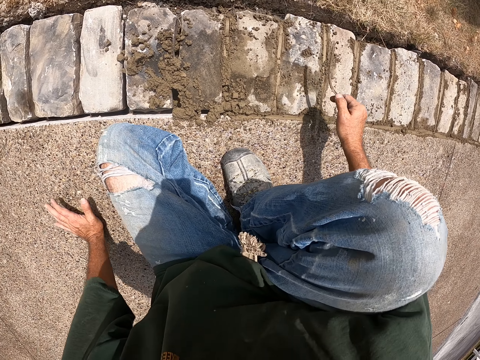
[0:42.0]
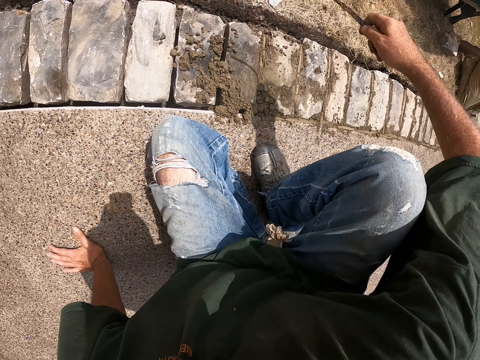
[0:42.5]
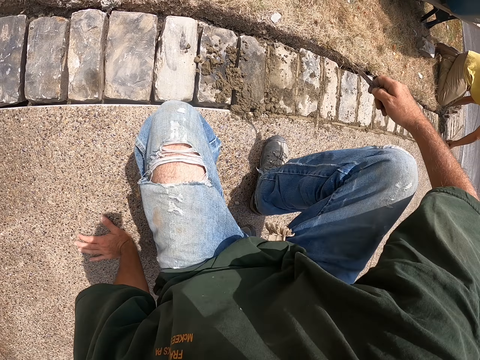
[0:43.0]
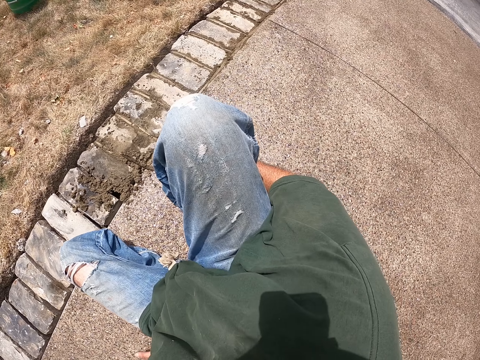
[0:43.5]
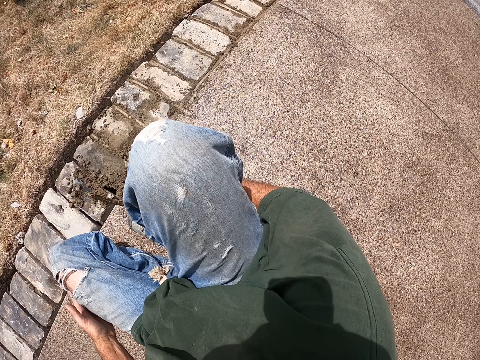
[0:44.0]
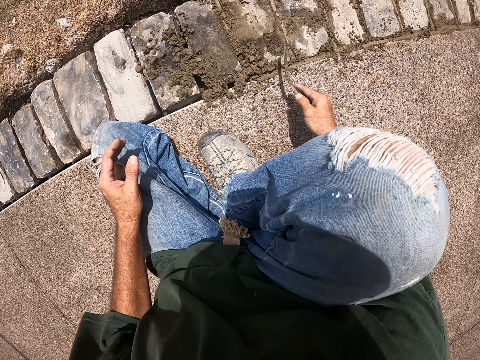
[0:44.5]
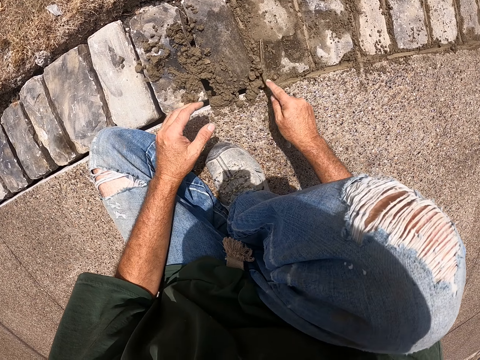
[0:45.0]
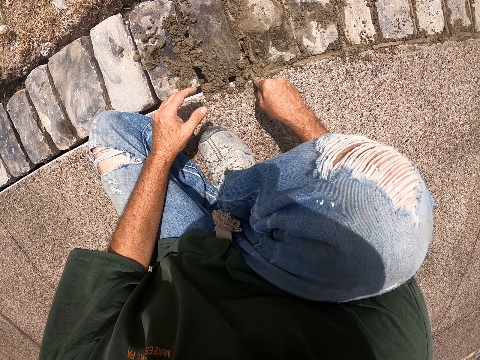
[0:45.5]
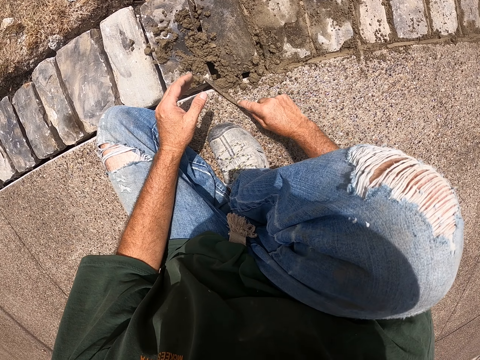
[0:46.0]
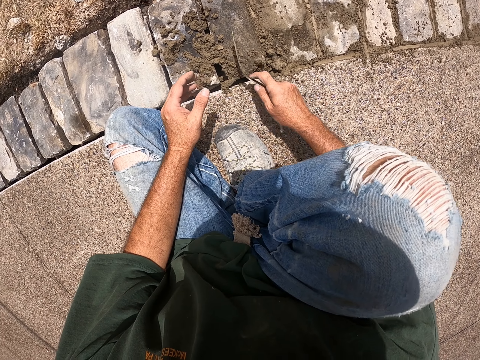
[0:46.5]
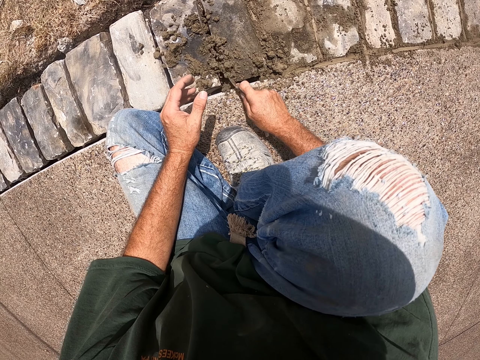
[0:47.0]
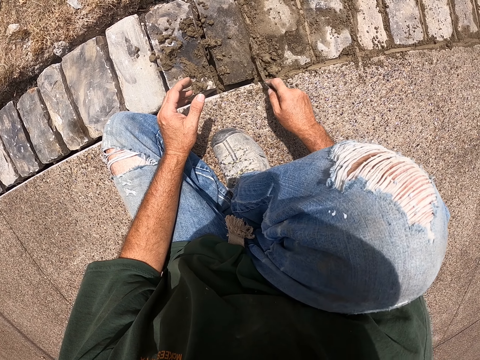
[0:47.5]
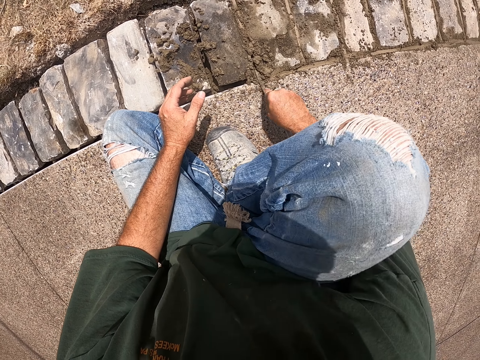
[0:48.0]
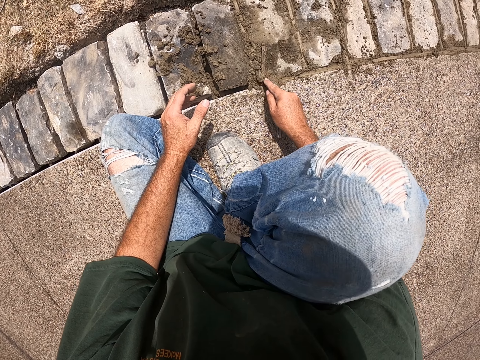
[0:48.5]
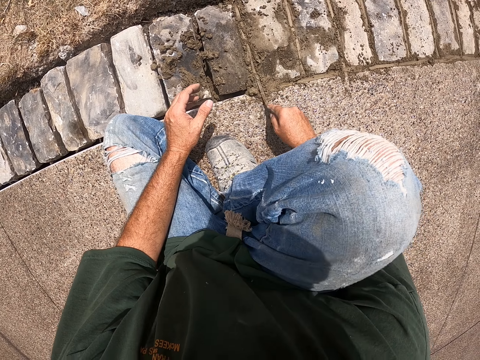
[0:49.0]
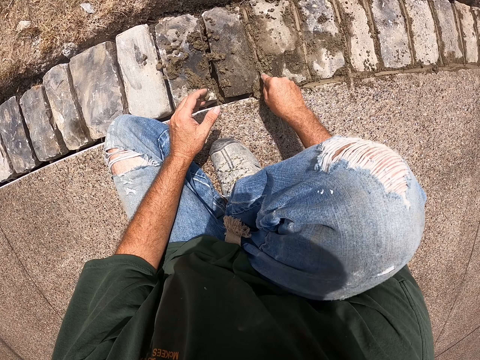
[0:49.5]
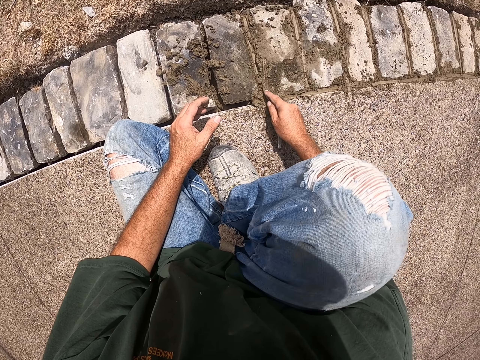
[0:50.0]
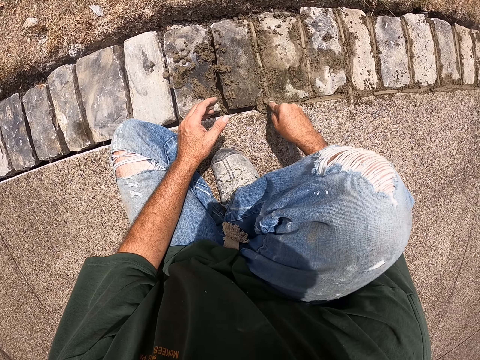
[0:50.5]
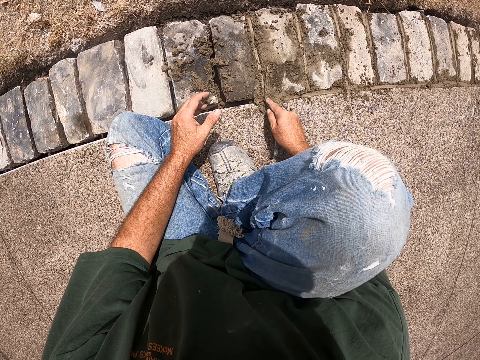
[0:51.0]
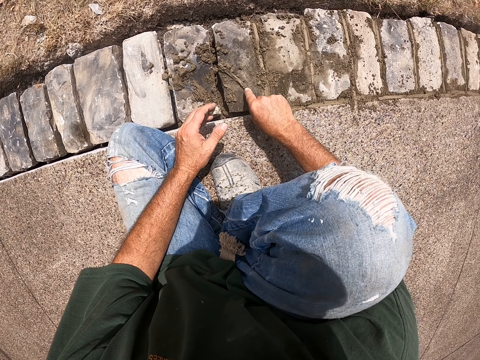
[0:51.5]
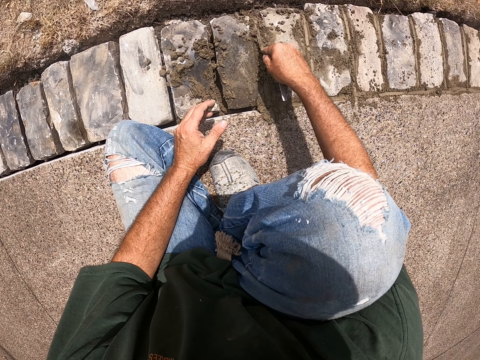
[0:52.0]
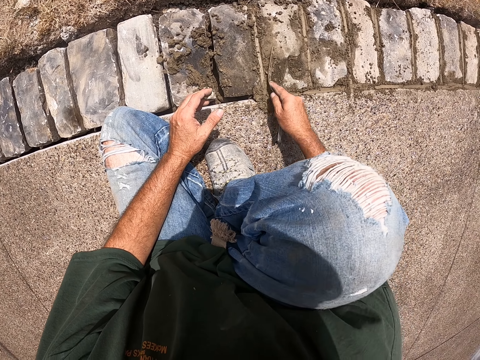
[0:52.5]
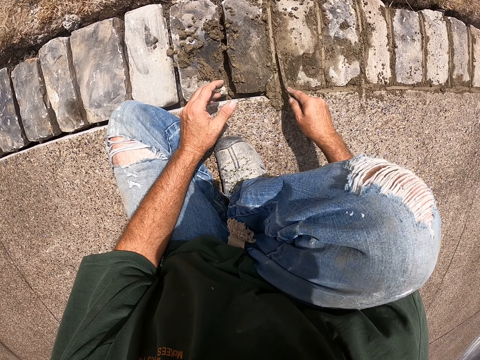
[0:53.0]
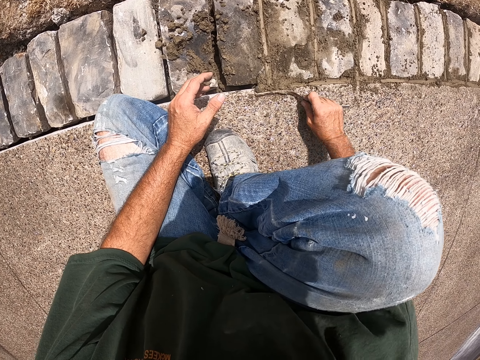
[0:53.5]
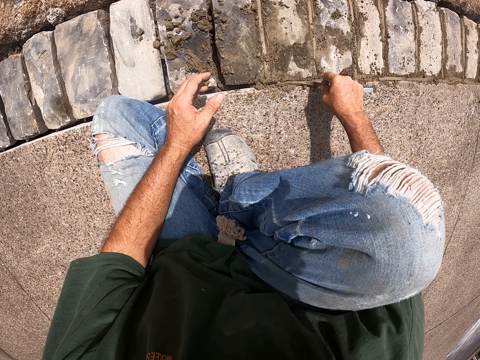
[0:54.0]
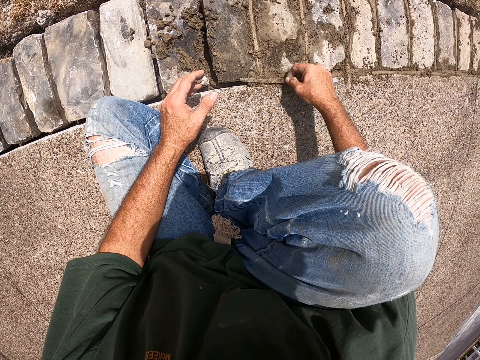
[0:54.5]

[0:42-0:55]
The camera wearer pulls the joint filler off the cement. He holds his leg. He cements the bricks with the joint filler.

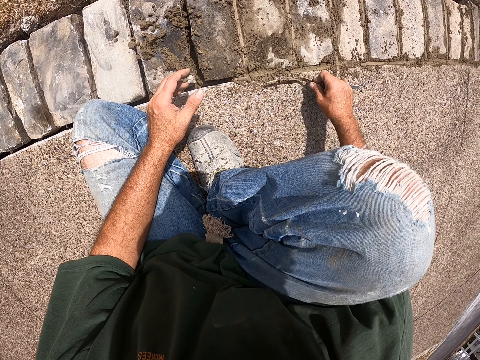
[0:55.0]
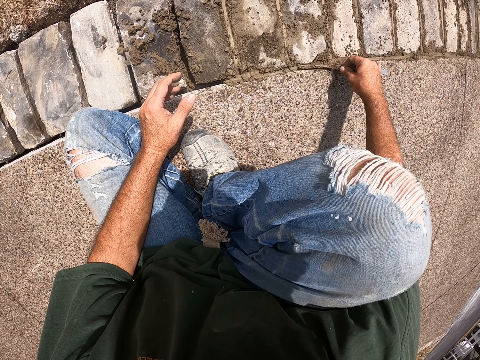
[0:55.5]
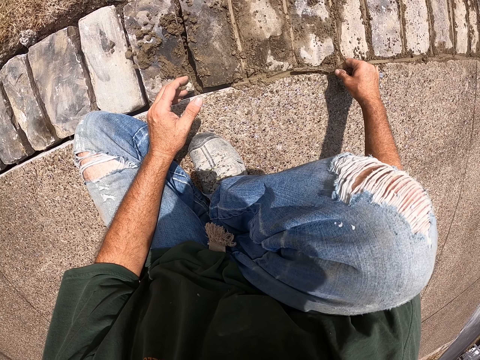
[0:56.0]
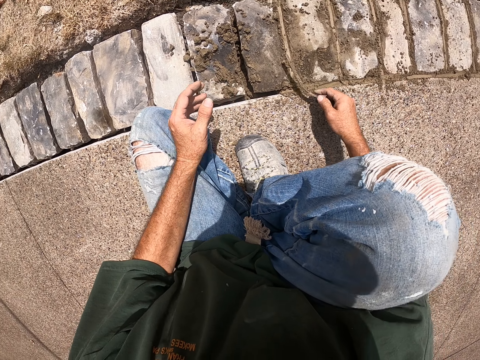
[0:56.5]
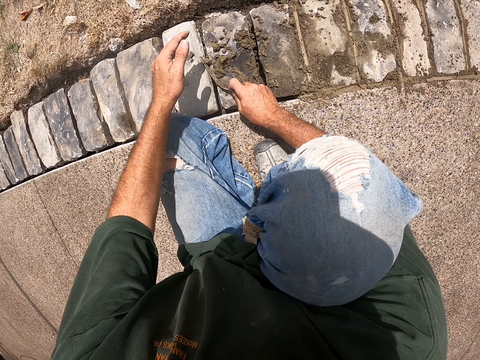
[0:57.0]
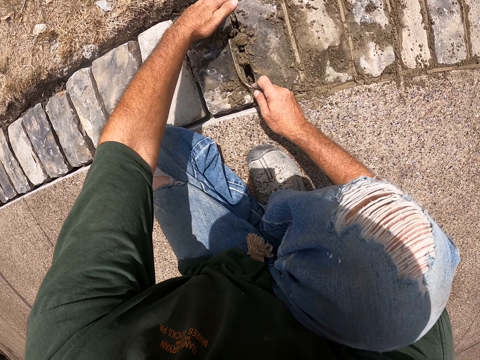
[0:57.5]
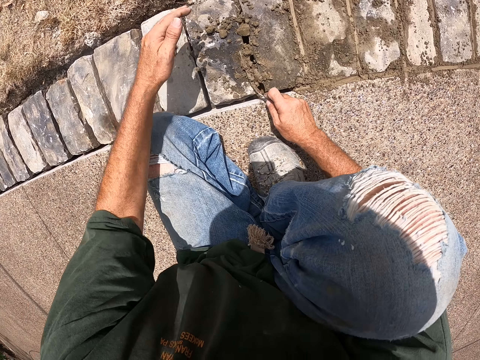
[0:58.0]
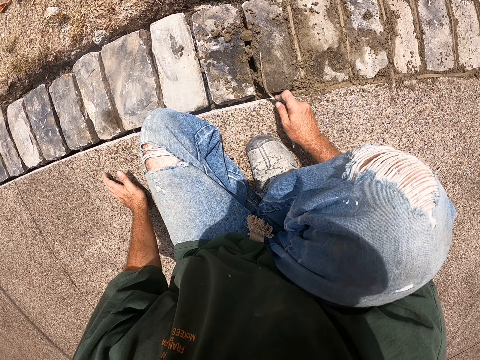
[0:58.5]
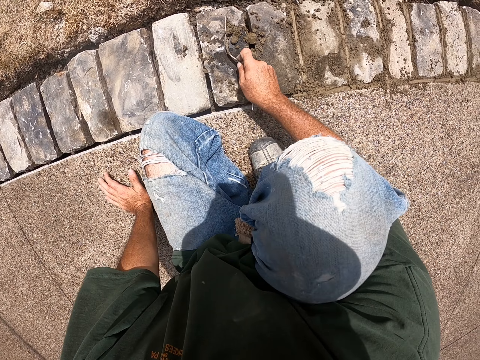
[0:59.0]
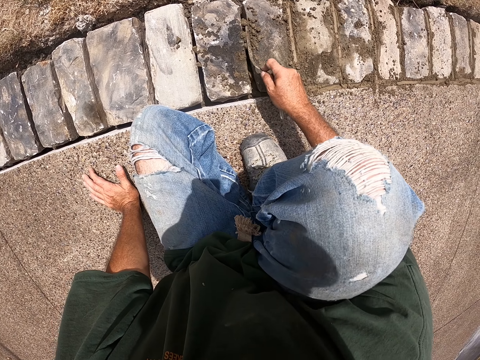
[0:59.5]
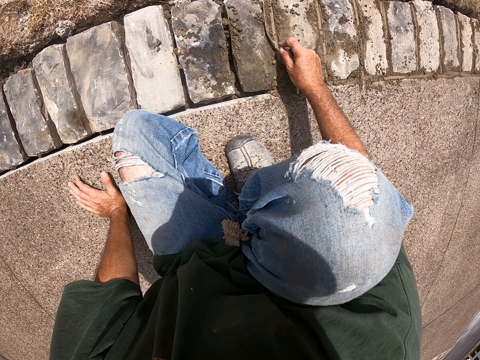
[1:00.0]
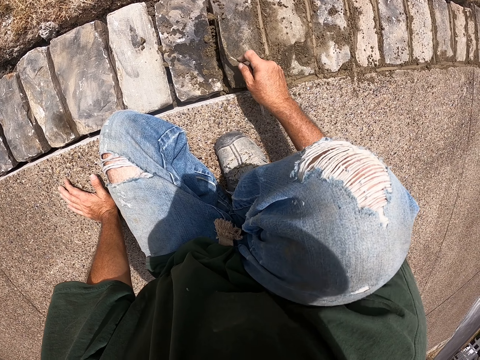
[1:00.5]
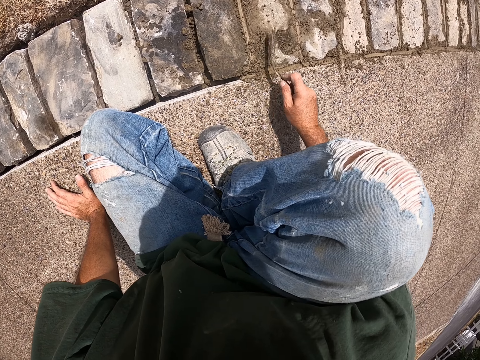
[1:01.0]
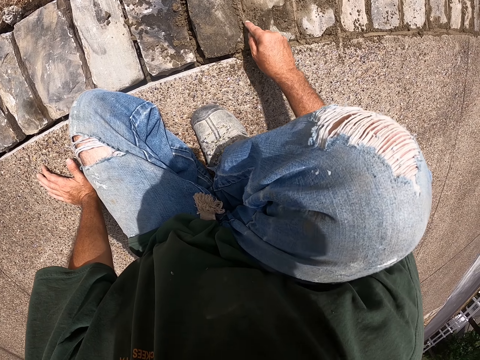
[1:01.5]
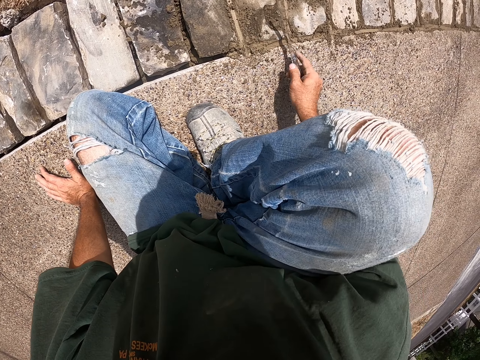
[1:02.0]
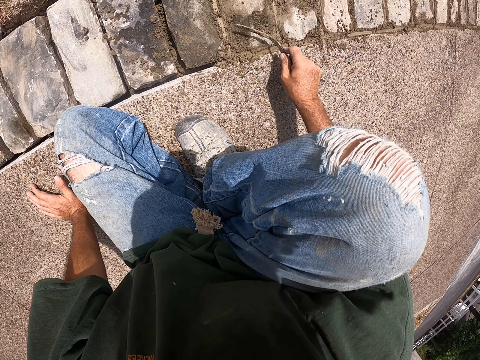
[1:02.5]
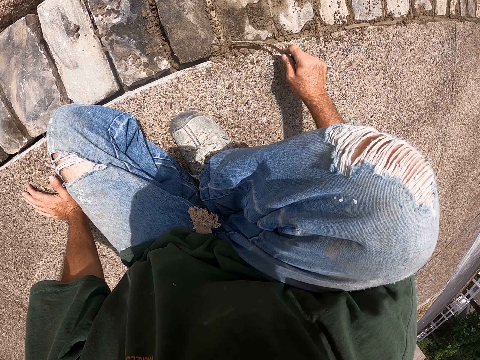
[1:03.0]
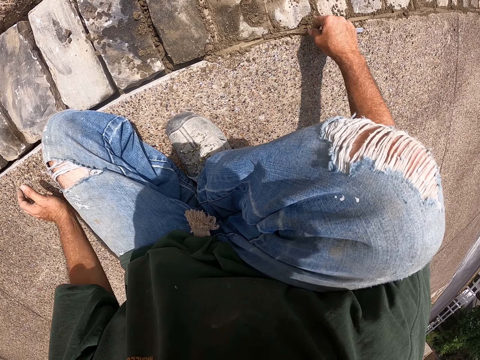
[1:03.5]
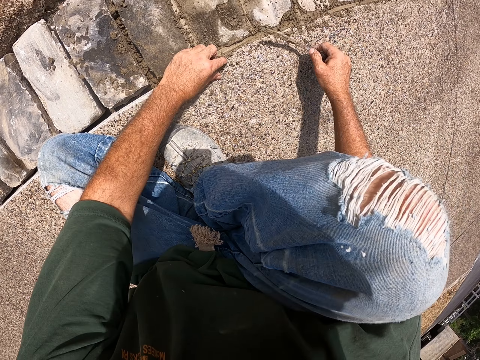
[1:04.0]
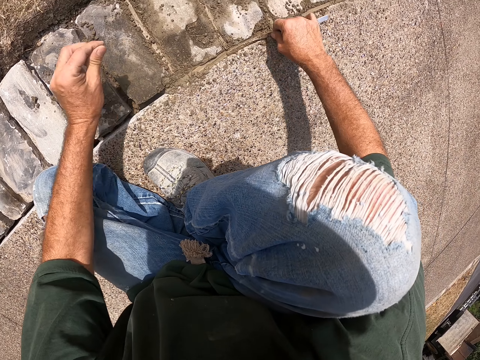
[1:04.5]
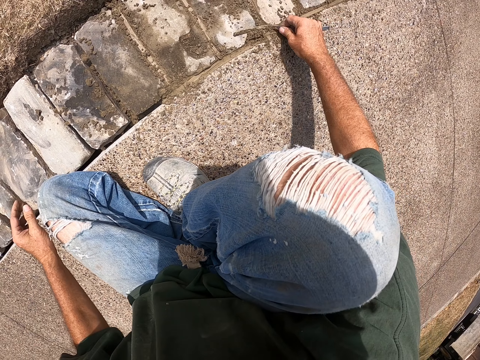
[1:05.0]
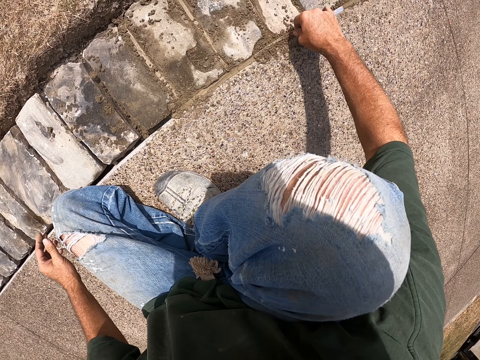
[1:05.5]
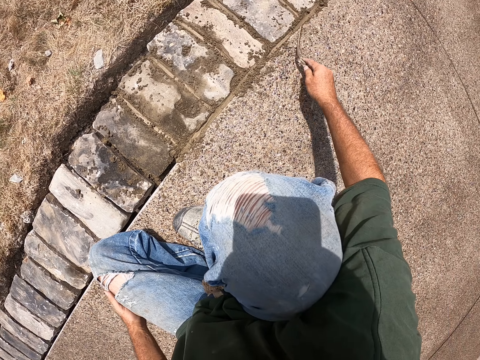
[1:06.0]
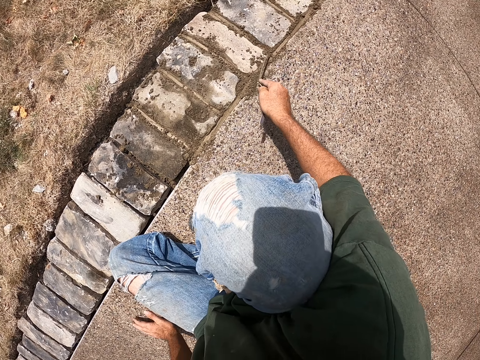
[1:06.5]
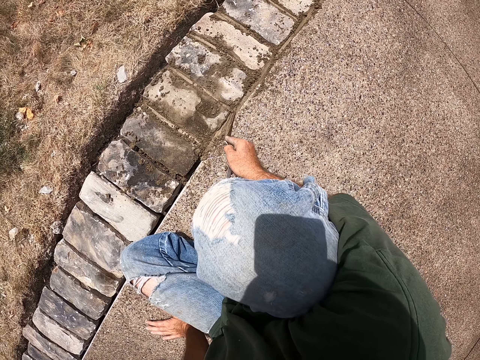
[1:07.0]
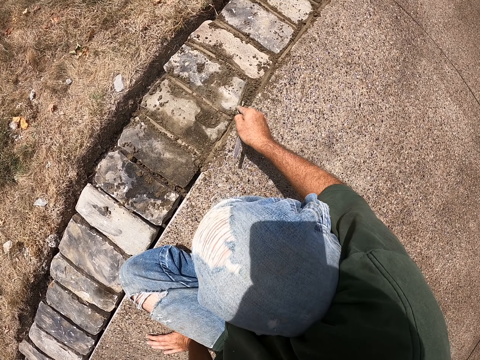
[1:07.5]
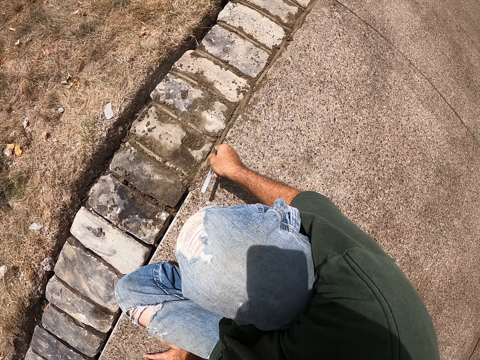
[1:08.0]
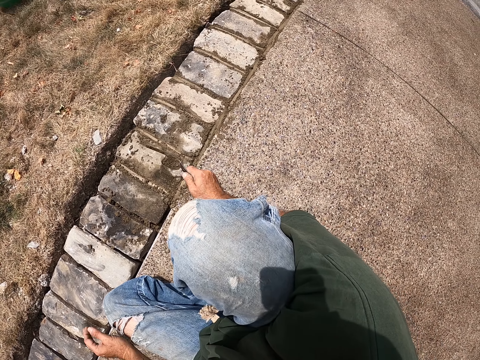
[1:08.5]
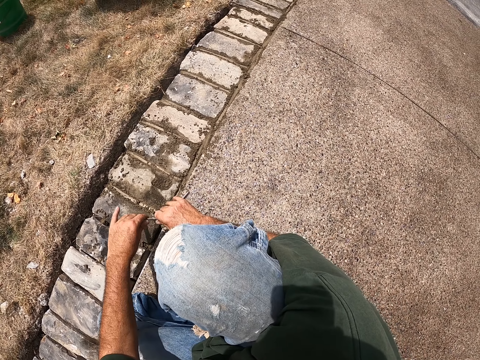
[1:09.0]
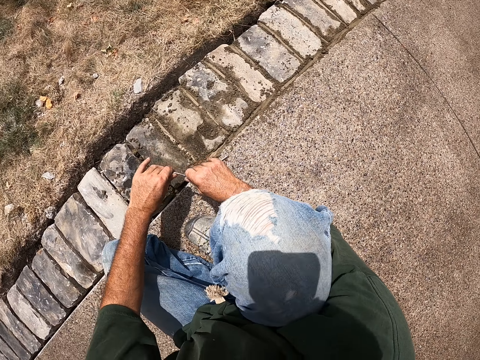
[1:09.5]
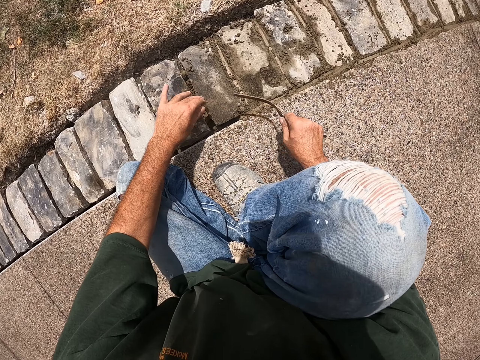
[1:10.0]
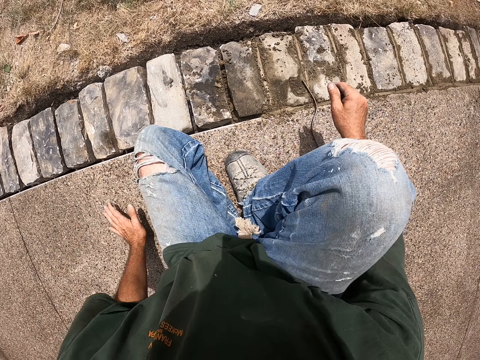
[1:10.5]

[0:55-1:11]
The camera wearer holds a brick. He cements the bricks with a joint filler. He pulls his hand off the brick. He cements the bricks with the joint filler. He holds the path. He cements the bricks with the joint filler. He pulls his hand off the path. He picks up cement with his hand. He cements the bricks with the joint filler. He holds the path. He cements the bricks with the joint filler. He removes cement from the rod. He wipes the joint filler with his hand.
